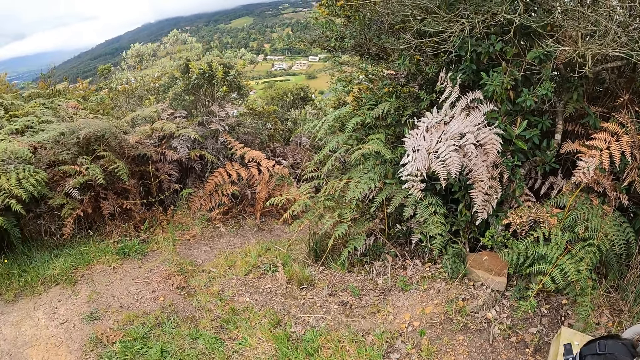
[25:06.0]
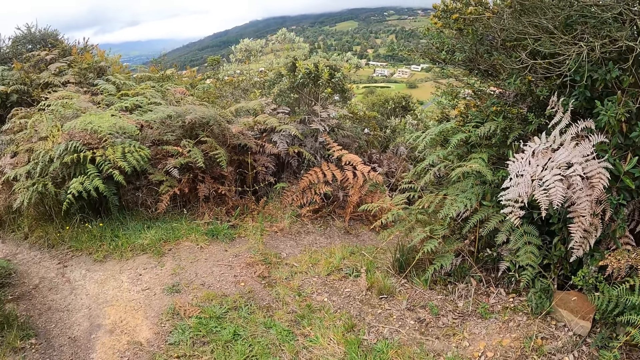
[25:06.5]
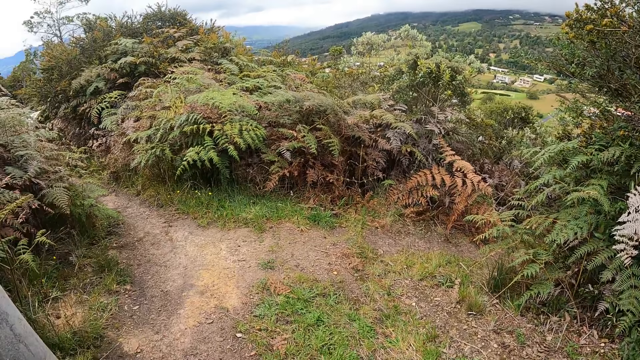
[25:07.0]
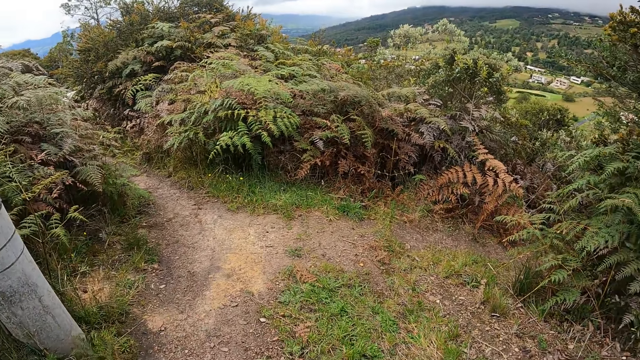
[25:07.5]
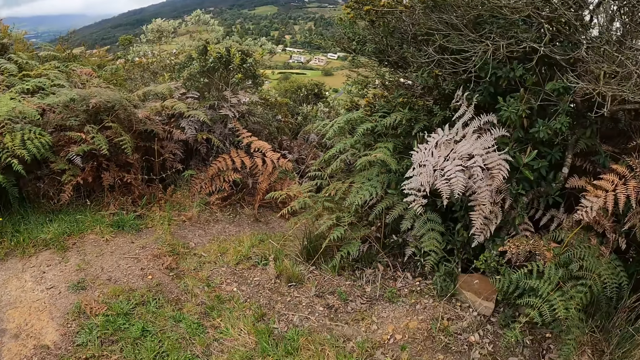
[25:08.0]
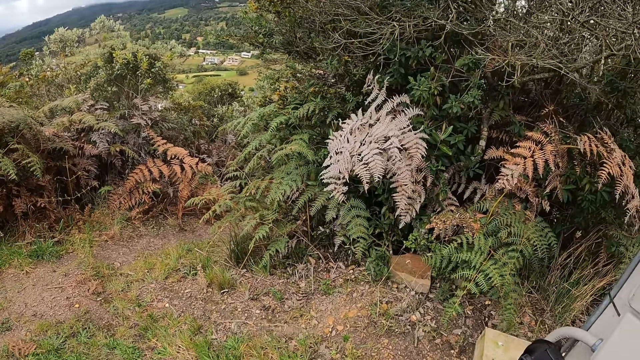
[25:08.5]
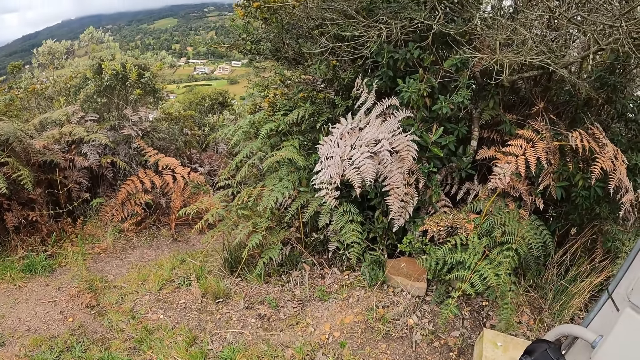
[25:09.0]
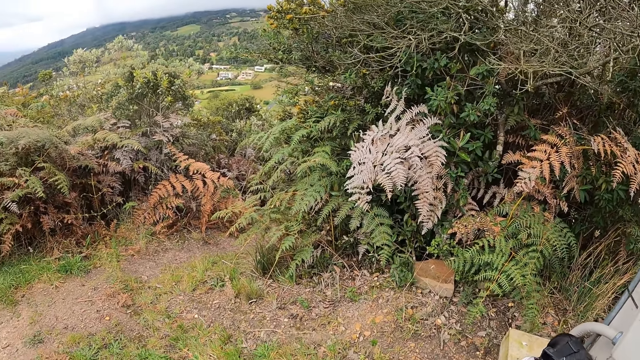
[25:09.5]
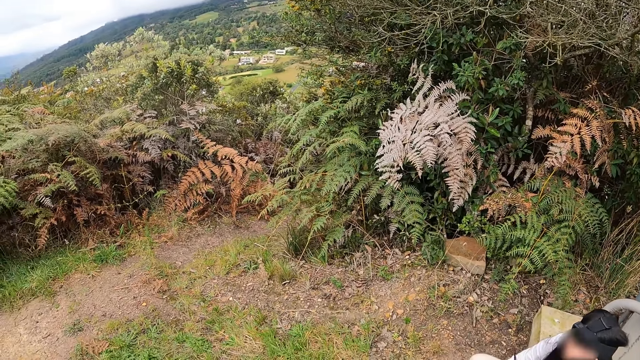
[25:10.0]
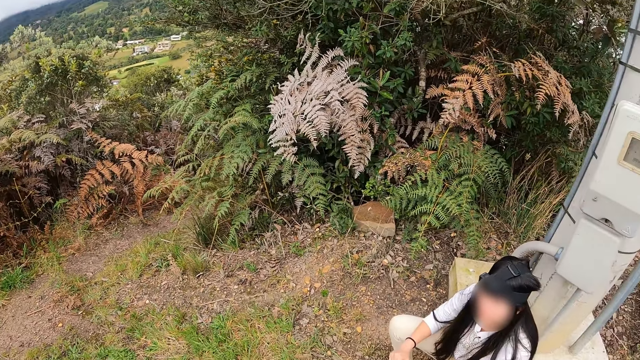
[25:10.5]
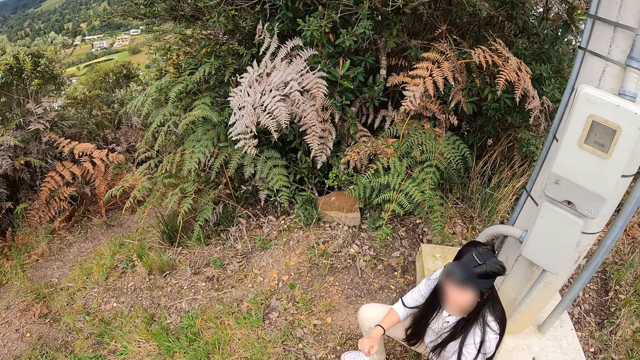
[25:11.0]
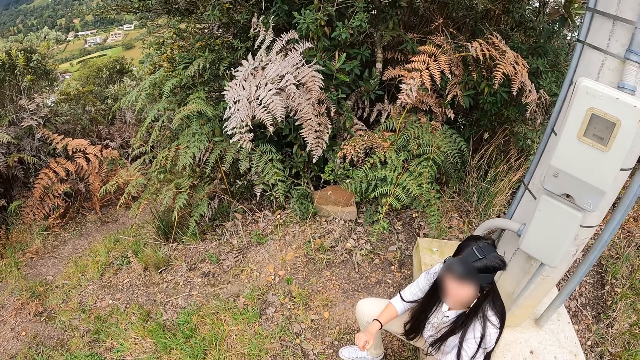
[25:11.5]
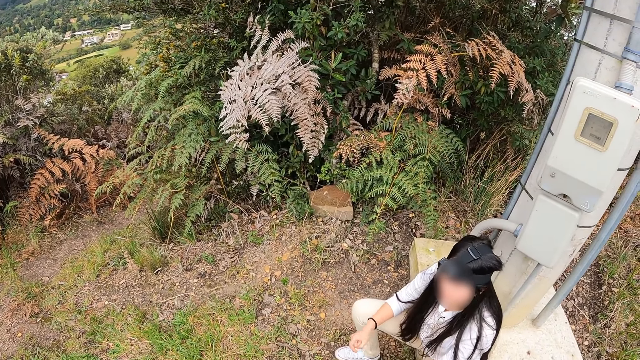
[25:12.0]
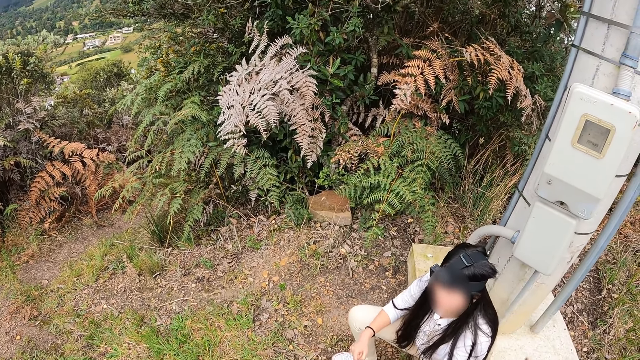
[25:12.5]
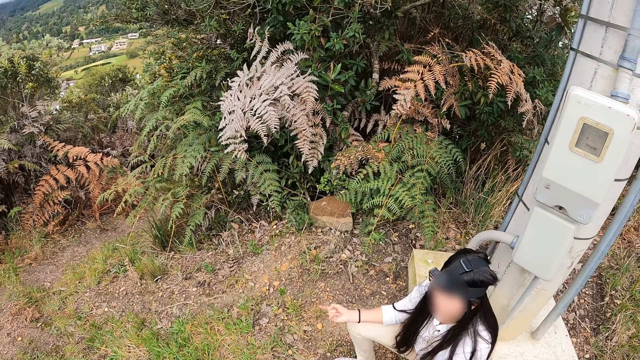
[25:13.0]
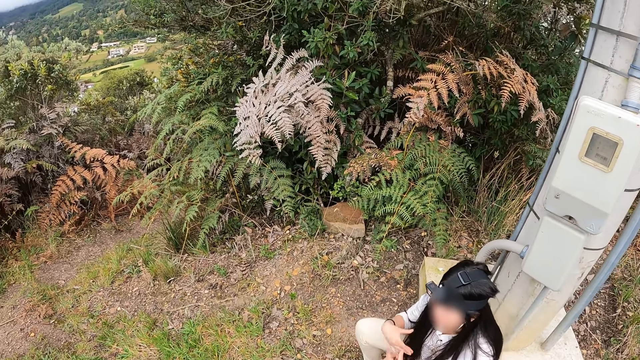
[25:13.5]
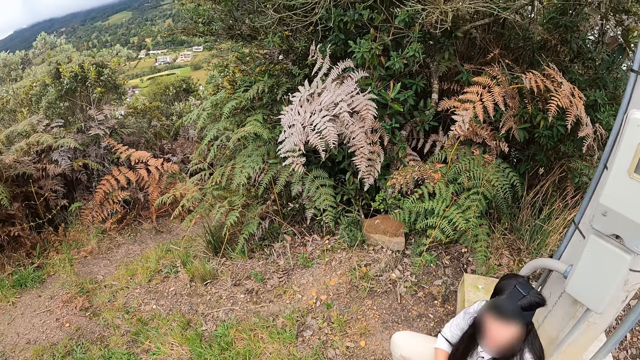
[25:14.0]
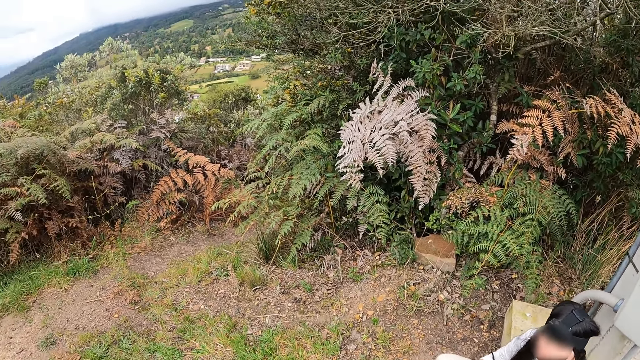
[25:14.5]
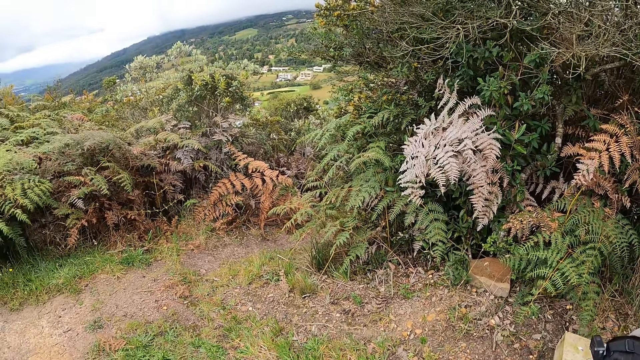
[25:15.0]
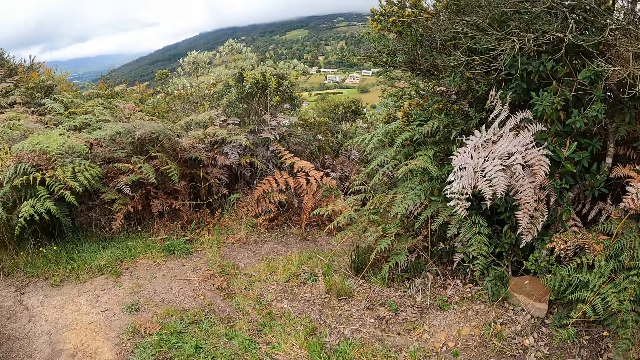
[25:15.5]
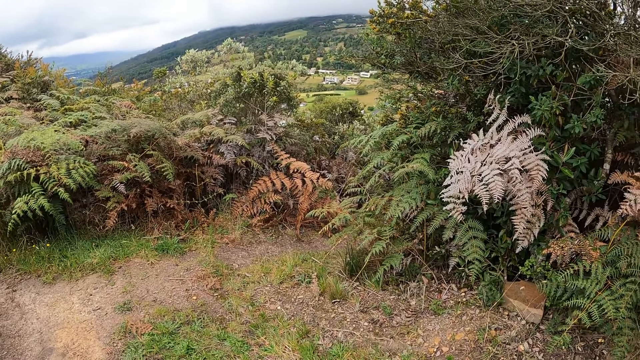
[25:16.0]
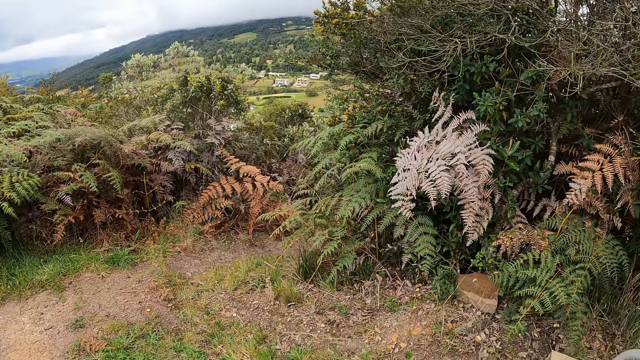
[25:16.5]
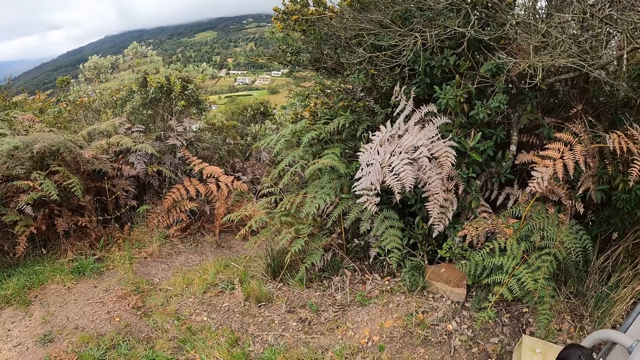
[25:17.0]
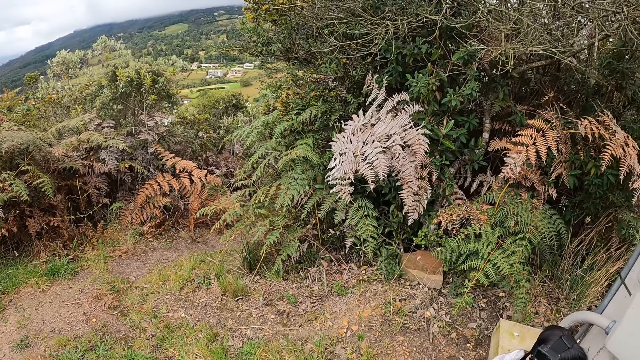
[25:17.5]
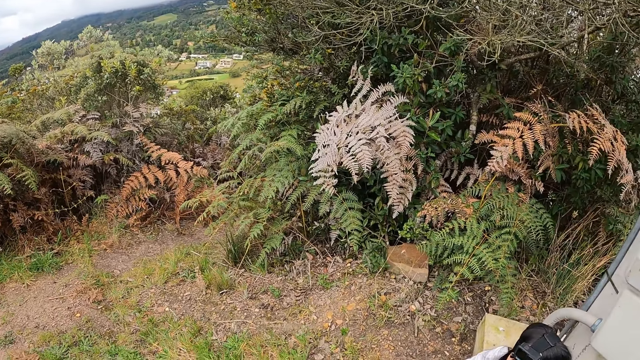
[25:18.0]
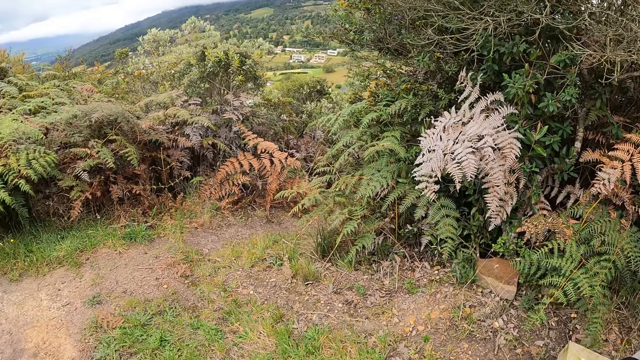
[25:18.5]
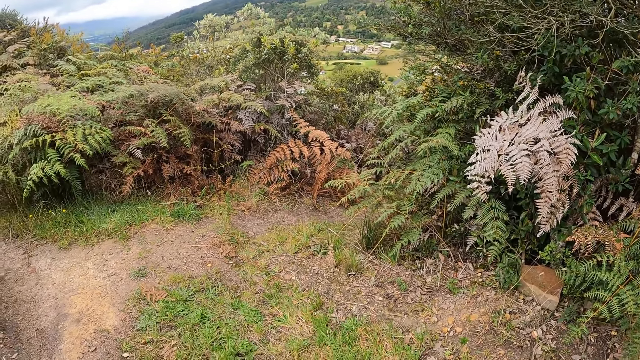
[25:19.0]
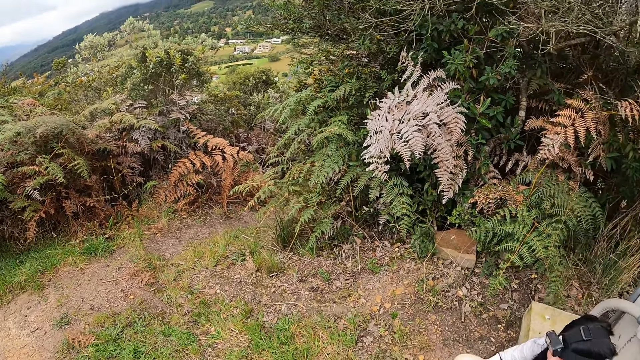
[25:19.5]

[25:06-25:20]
The camera wearer looks around the thicket. They converse with a lady. They look around the thicket.

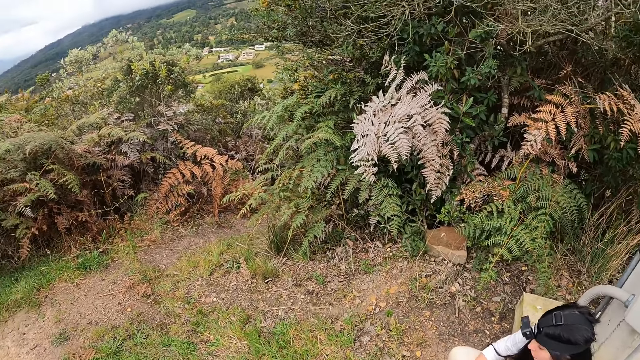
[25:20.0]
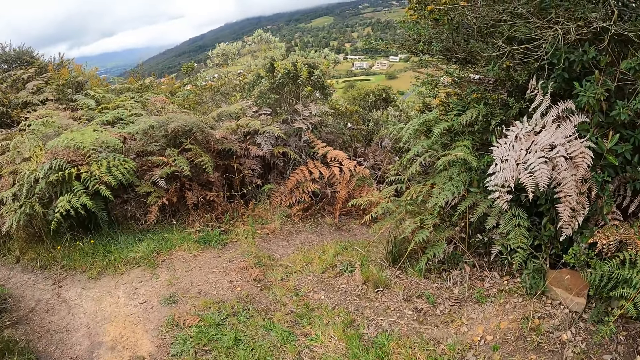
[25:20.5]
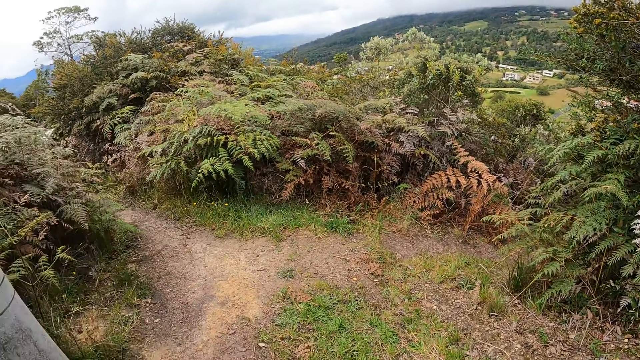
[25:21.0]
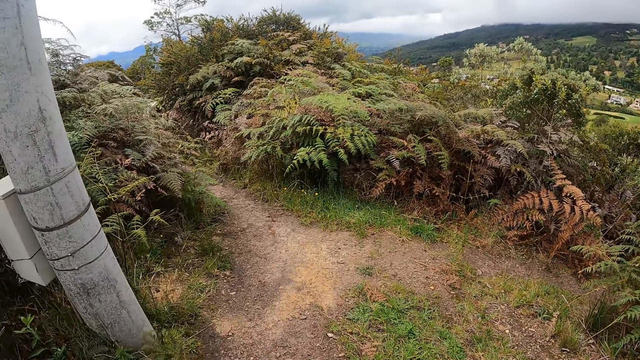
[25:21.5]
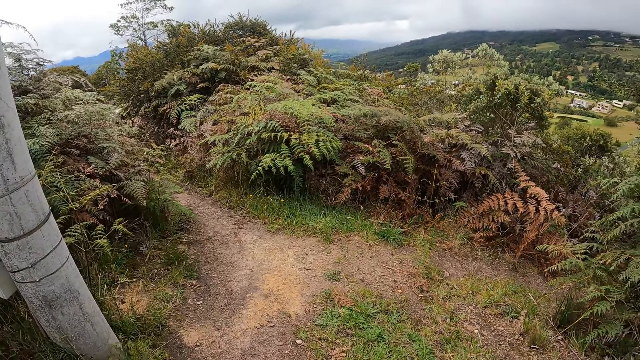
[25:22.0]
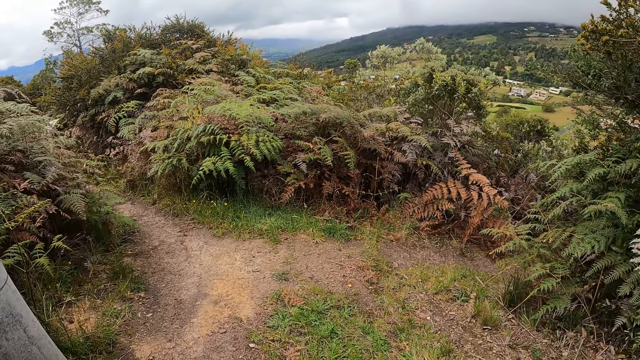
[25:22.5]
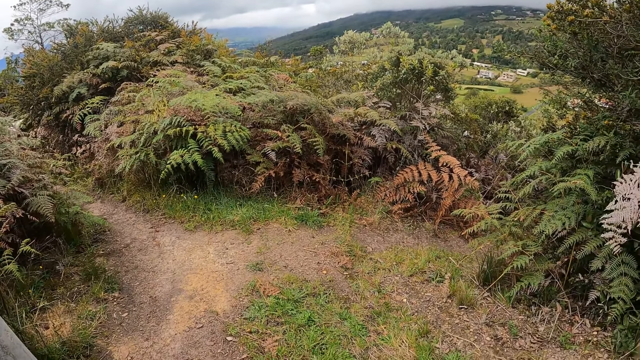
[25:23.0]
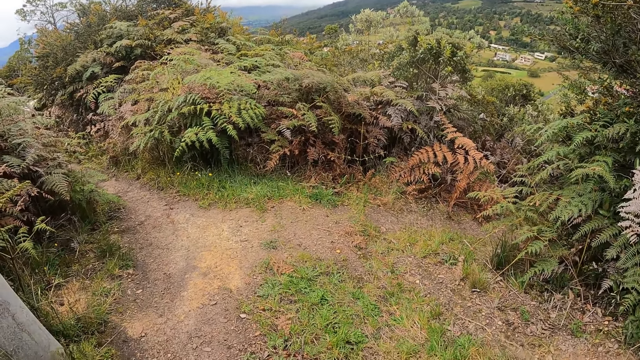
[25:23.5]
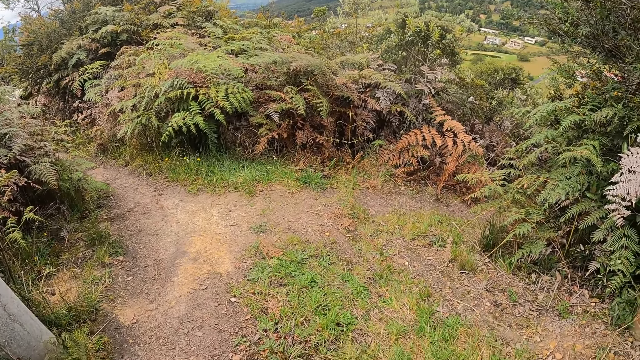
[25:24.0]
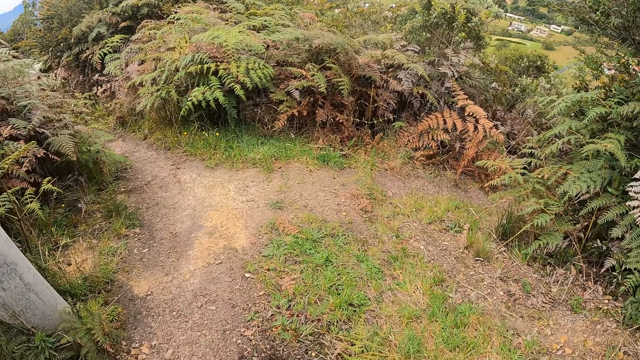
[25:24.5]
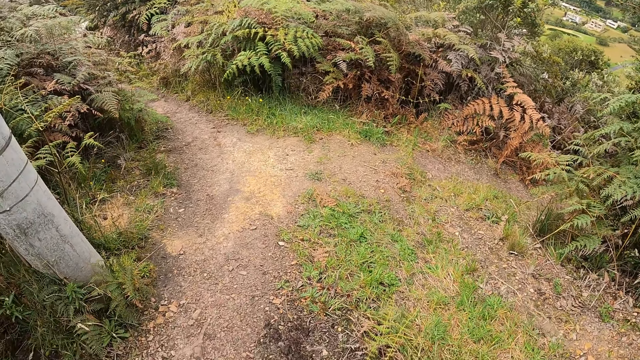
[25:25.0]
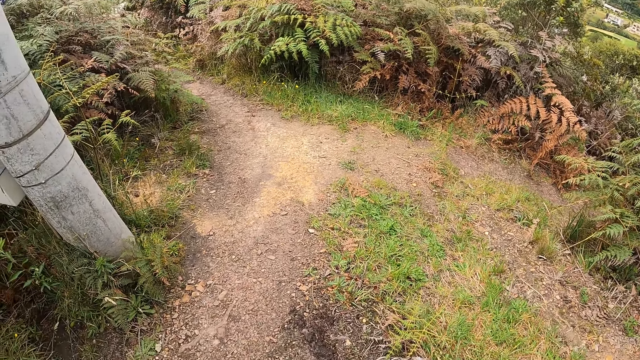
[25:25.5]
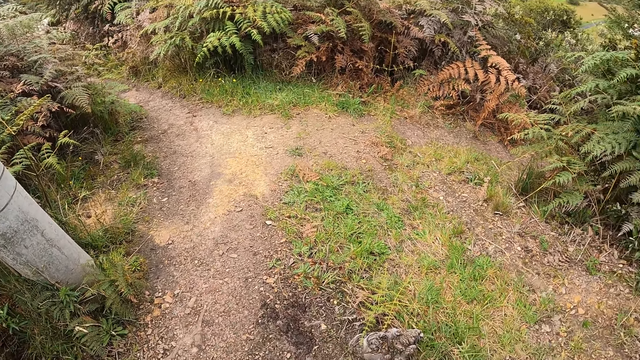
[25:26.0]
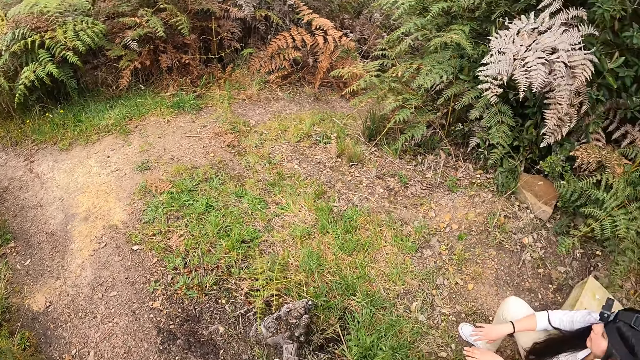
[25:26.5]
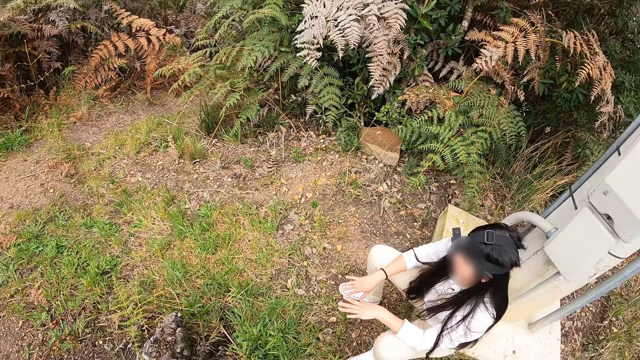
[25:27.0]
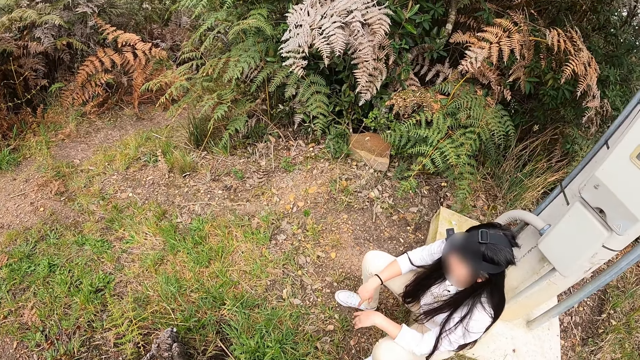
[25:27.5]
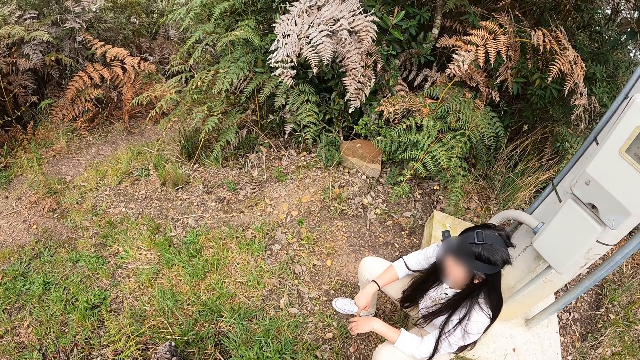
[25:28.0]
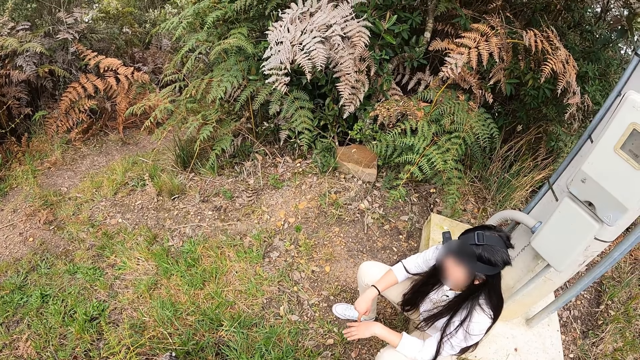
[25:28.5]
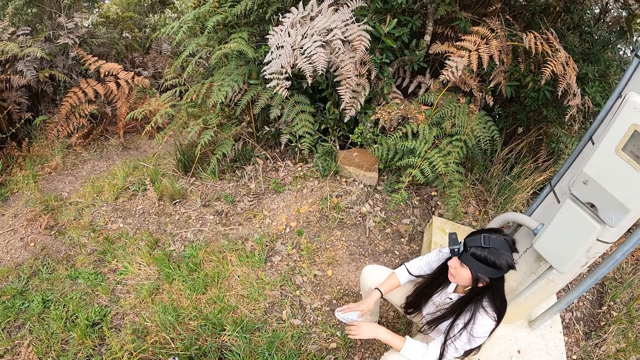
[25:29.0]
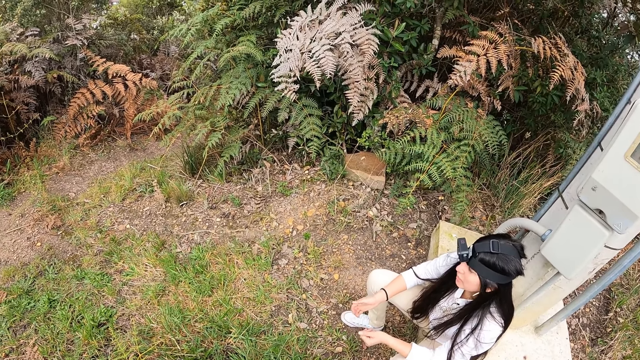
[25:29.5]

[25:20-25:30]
The camera wearer stares at a lady.
